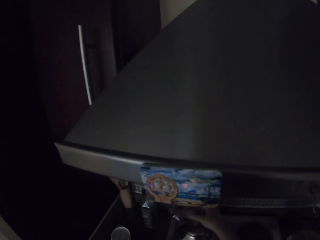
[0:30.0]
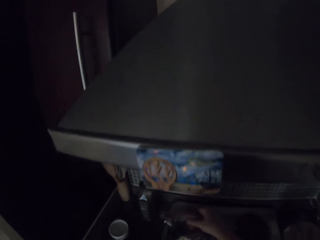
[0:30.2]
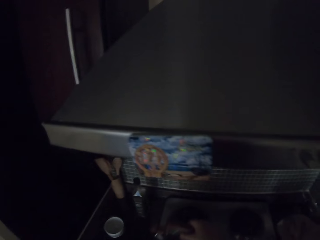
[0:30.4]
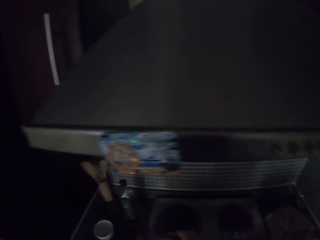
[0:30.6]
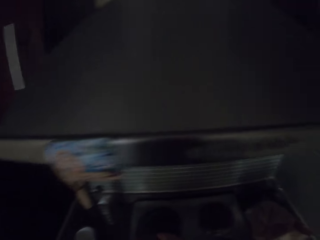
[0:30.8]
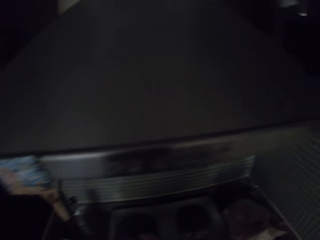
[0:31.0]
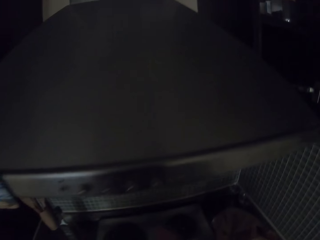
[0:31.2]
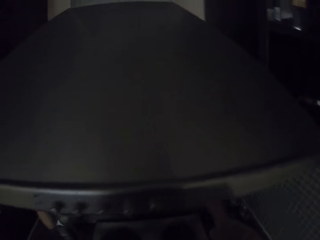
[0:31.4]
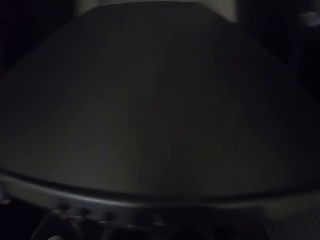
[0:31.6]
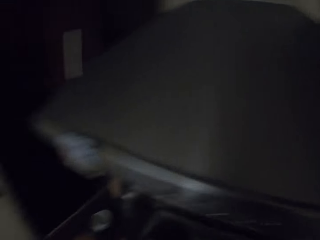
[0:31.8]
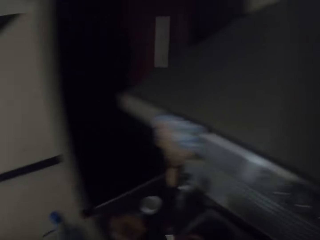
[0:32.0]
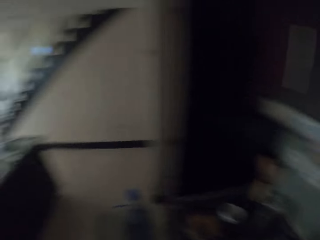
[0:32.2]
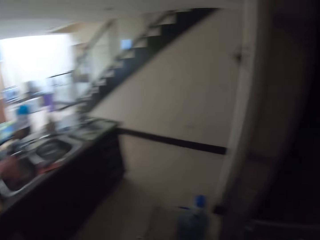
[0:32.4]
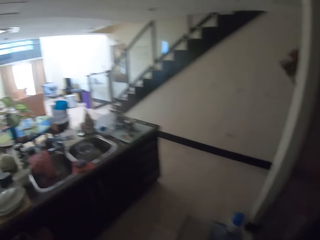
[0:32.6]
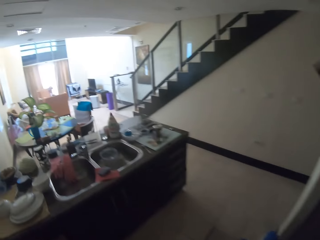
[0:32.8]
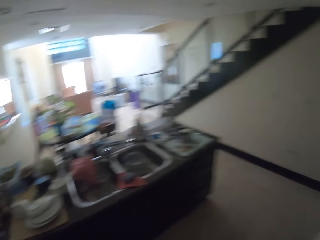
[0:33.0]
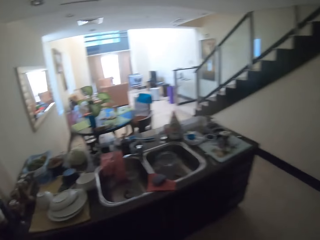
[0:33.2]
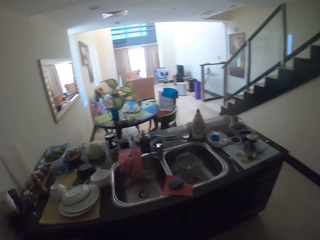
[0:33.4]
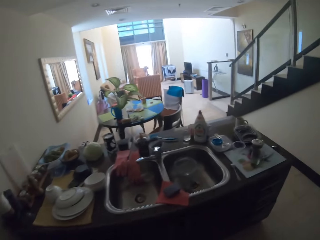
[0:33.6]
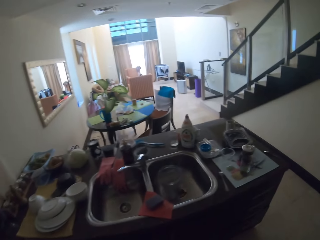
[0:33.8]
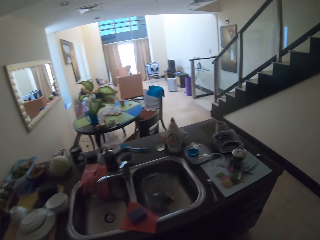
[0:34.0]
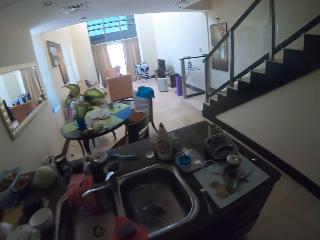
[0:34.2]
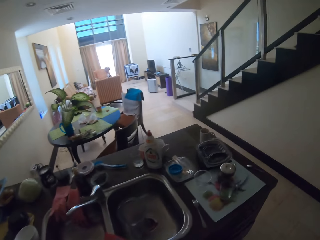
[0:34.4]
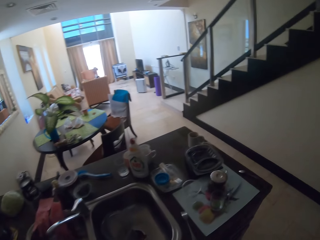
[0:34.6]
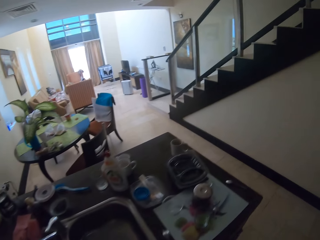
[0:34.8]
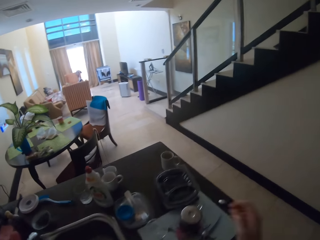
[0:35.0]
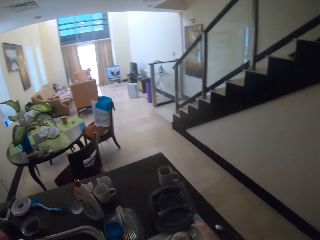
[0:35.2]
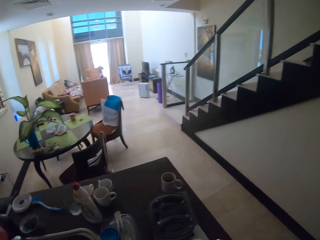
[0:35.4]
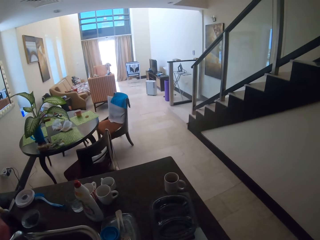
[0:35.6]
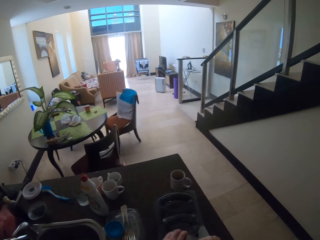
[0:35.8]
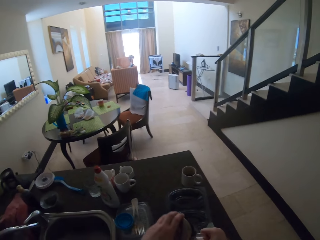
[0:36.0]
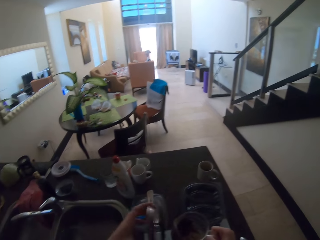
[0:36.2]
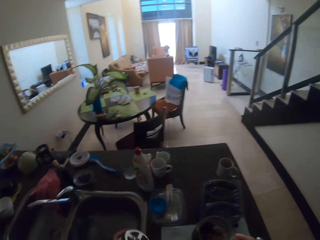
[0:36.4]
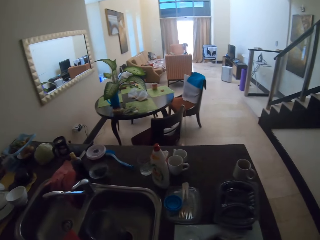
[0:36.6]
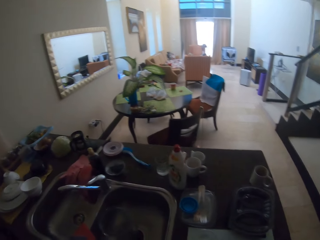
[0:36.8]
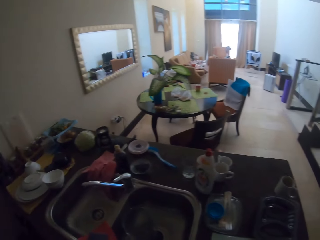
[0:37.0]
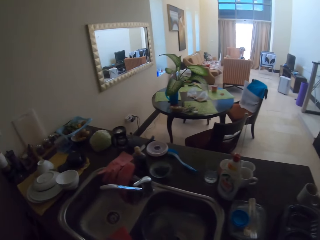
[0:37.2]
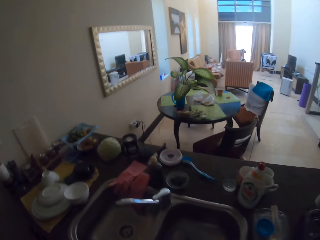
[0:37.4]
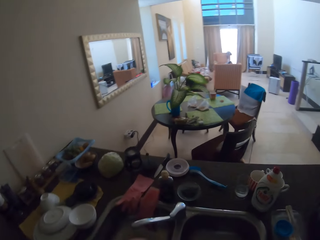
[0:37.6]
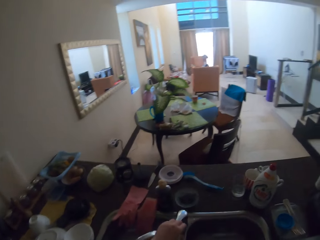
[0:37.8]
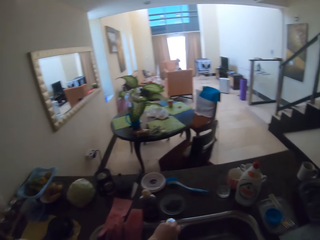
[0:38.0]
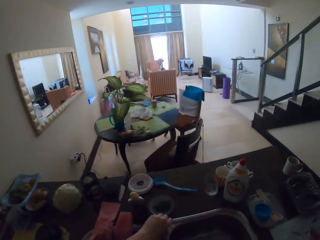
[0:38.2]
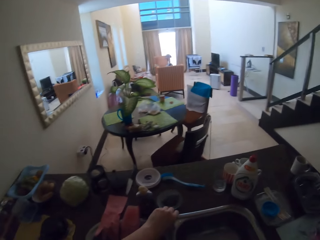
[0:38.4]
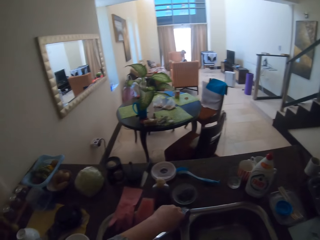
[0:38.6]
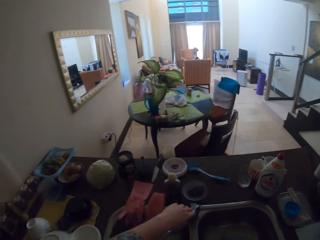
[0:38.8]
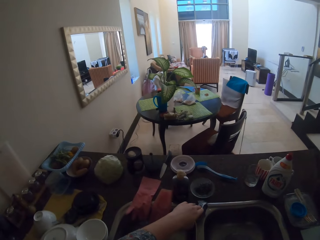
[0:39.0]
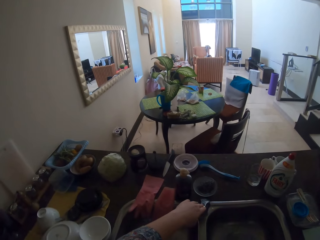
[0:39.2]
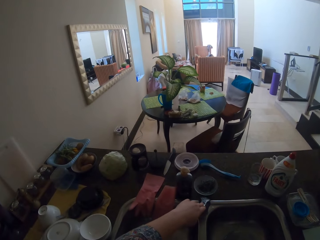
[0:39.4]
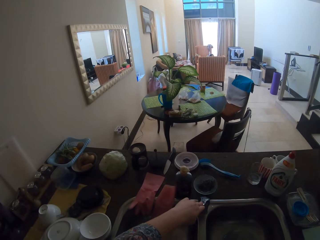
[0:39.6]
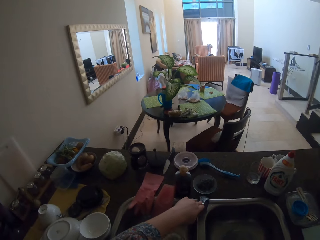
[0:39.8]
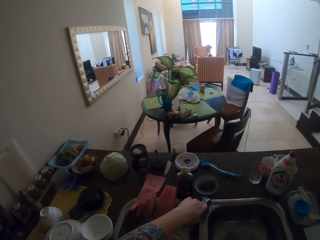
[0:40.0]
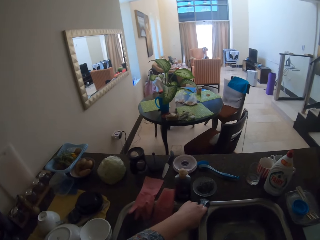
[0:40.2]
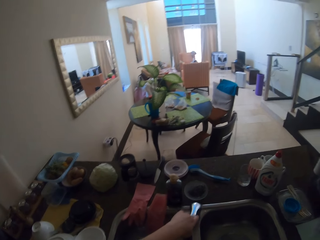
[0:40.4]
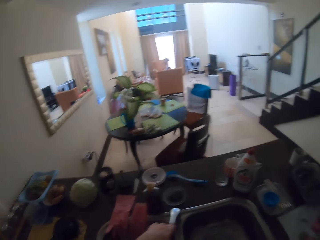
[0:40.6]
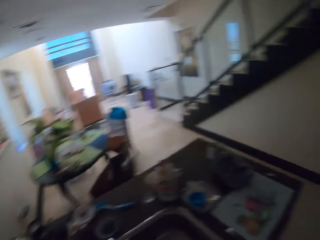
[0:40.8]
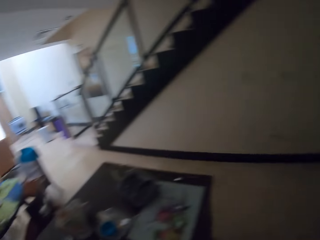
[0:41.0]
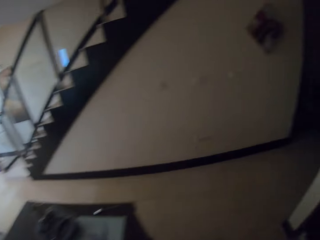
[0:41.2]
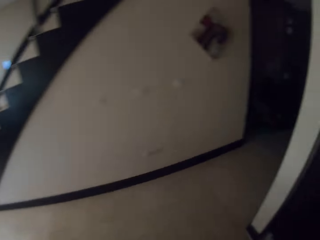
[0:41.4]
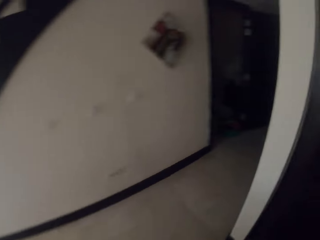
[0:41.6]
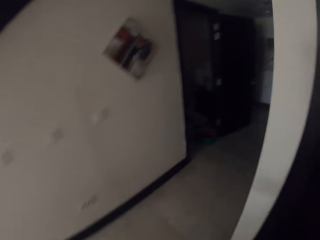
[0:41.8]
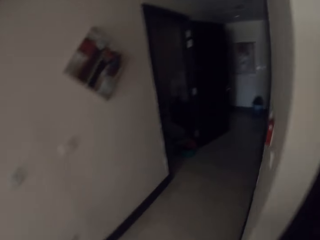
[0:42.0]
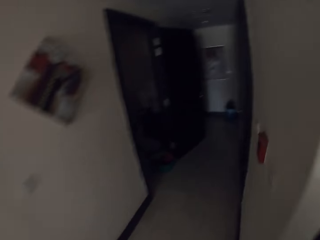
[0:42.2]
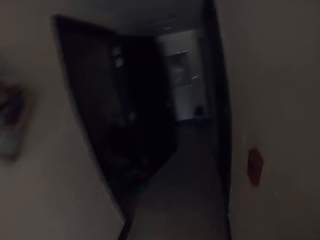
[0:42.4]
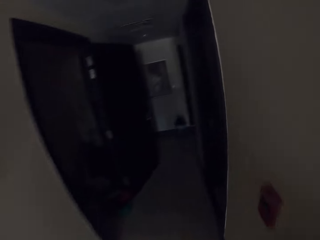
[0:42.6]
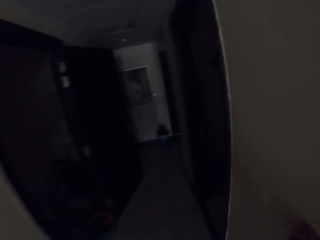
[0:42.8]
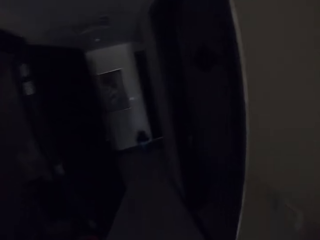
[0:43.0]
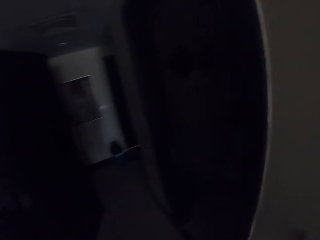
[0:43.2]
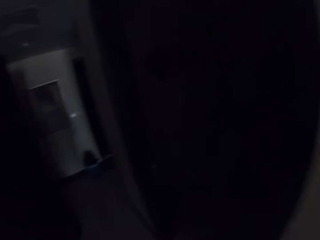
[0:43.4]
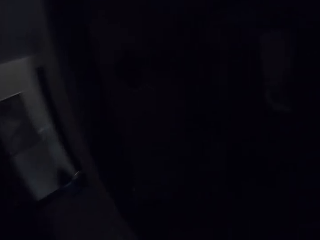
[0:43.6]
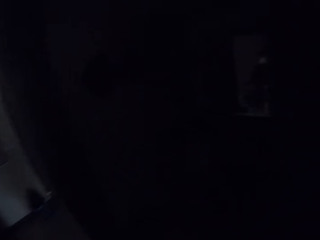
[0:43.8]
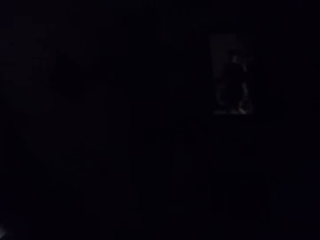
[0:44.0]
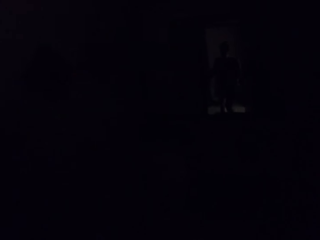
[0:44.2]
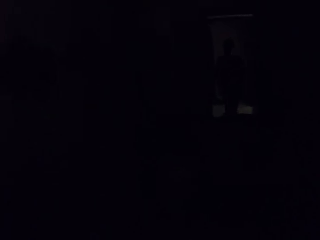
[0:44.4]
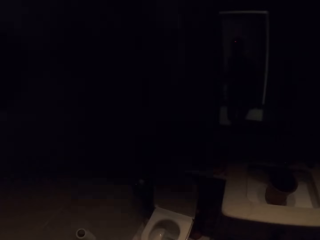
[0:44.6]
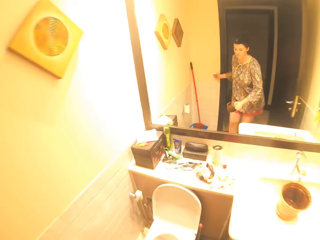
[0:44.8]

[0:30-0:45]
The camera wearer takes a kettle. They walk around the house. They take a container, open the container. They turn on the tap. They walk around the house.

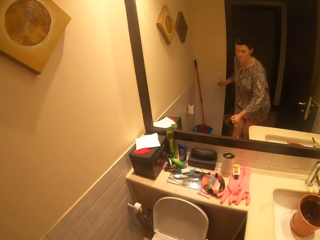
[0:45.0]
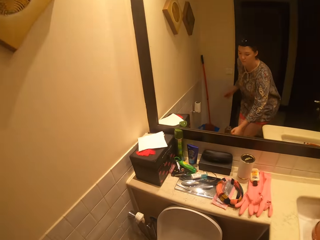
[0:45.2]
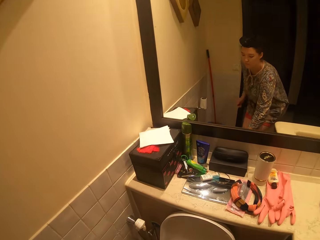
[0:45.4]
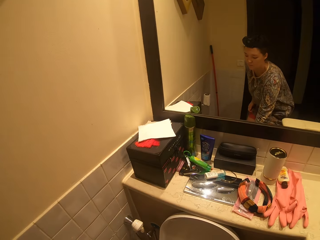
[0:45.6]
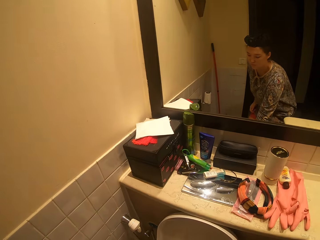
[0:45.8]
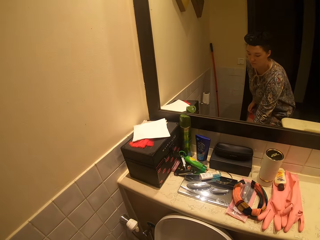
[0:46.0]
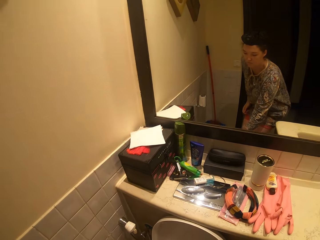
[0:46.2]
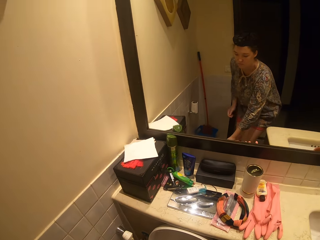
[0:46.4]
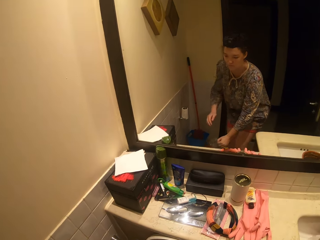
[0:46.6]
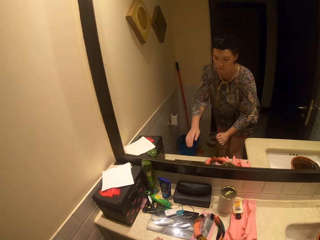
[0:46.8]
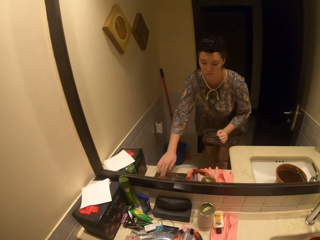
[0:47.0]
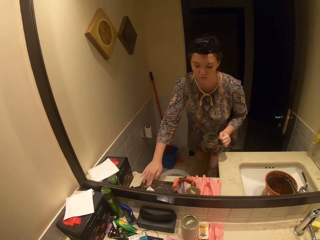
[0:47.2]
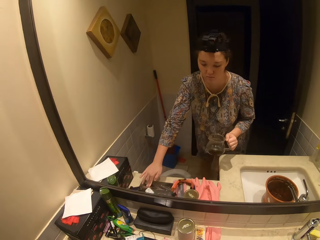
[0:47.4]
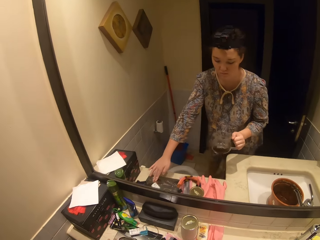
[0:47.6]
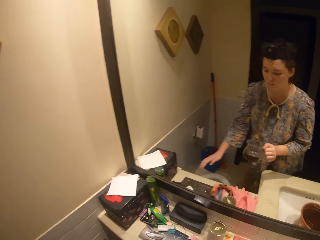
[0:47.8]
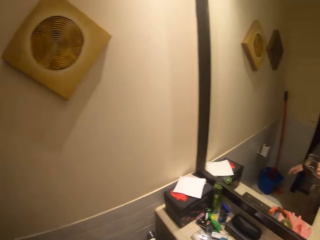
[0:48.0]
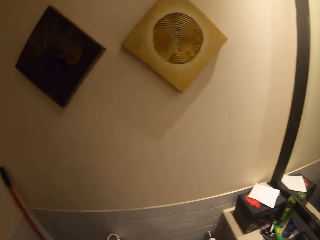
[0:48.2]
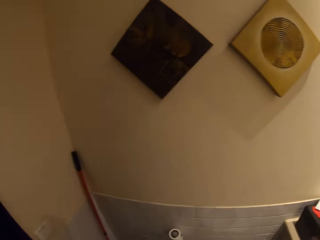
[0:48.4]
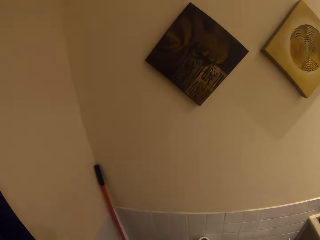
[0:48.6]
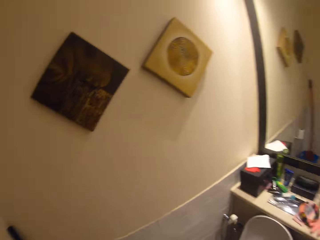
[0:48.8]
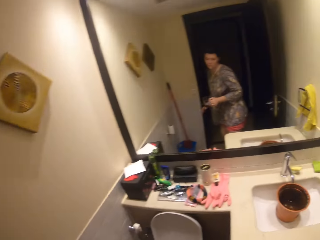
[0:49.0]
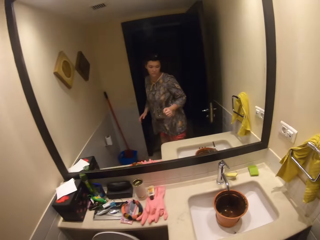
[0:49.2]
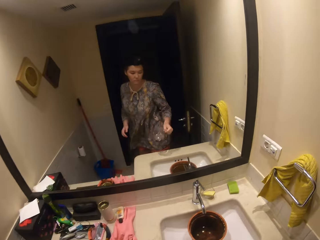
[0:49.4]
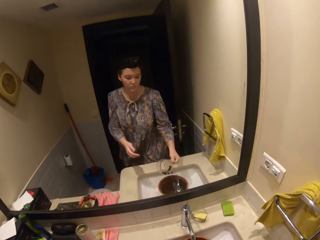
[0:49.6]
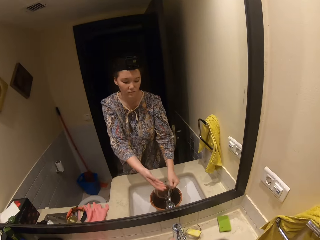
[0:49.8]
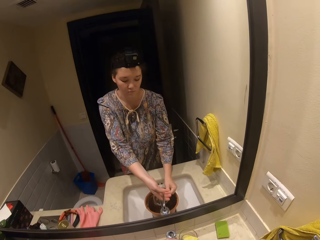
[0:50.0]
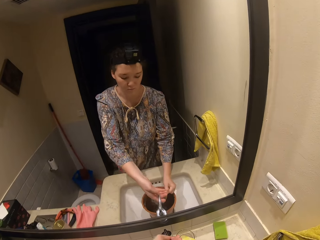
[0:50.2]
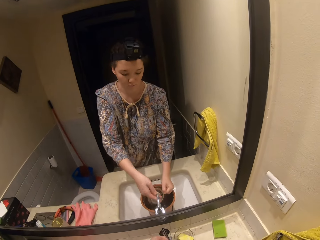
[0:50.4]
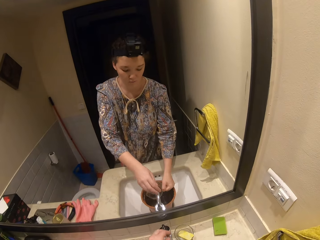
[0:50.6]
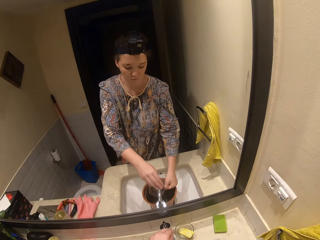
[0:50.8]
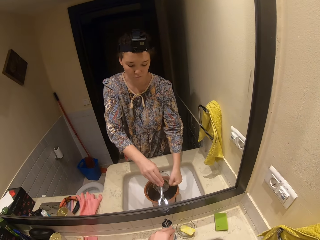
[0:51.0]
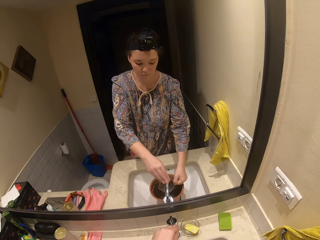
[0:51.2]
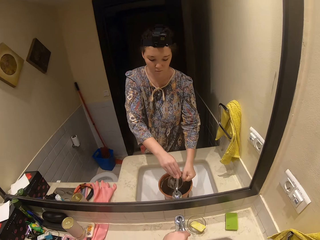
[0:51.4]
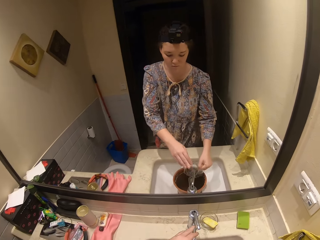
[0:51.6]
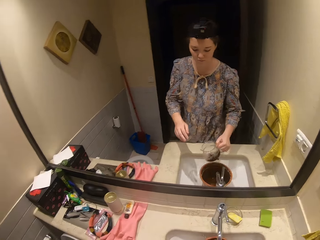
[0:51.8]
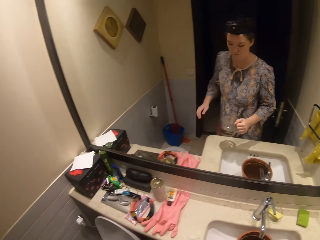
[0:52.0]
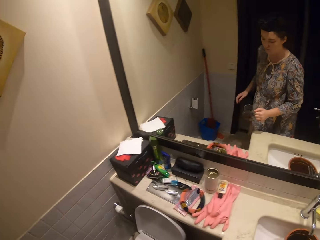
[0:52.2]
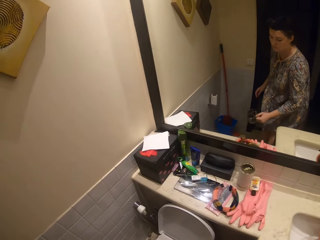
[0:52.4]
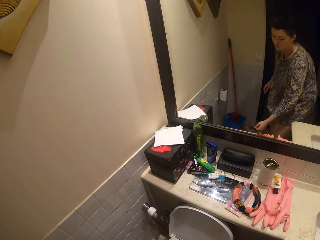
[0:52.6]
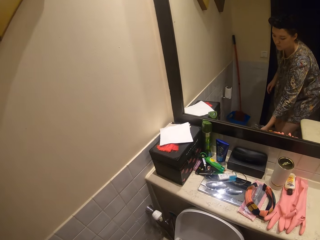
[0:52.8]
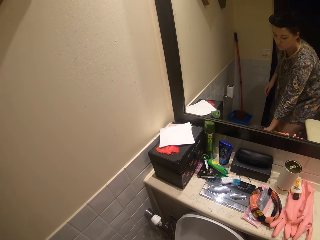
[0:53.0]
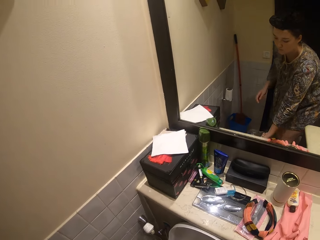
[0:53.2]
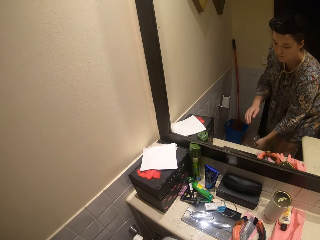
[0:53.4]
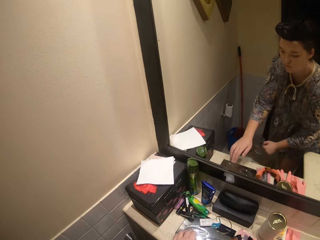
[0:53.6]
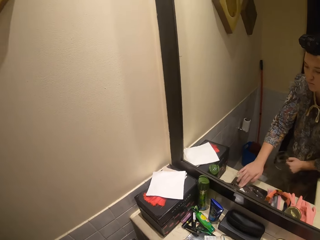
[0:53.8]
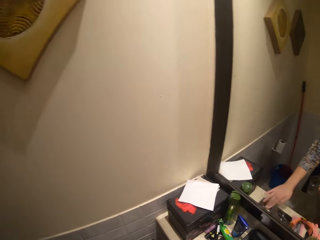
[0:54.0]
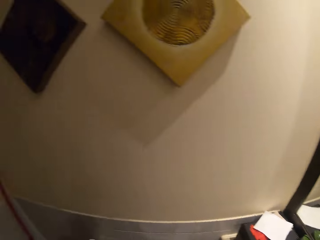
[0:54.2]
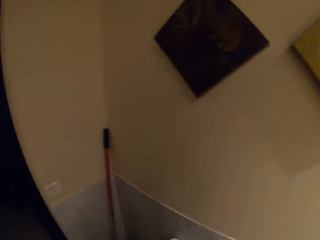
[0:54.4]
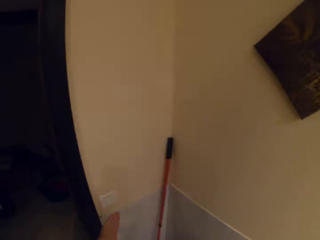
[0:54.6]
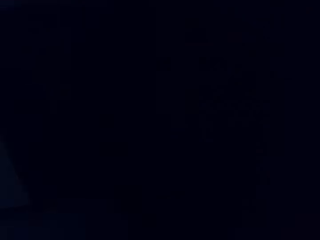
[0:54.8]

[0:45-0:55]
The camera wearer kneels down. They pour liquid in a toilet. They press a button. They turn on the tap. They put water in the cup. They wash a mug. They pour water in the toilet. They press the button.
